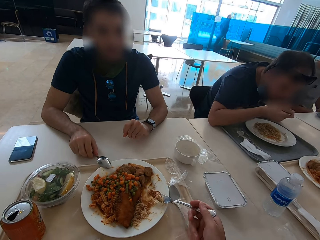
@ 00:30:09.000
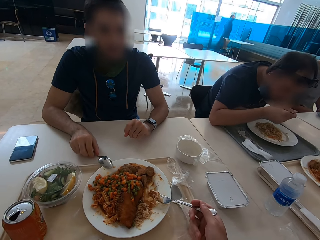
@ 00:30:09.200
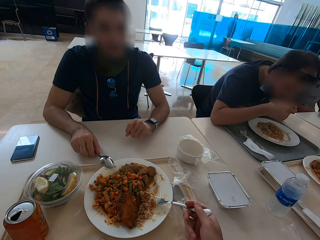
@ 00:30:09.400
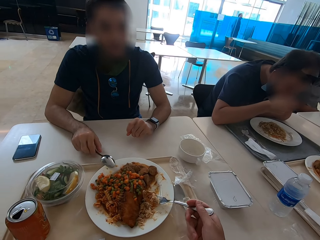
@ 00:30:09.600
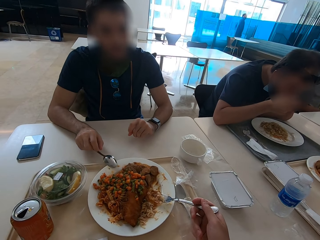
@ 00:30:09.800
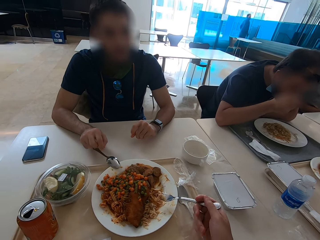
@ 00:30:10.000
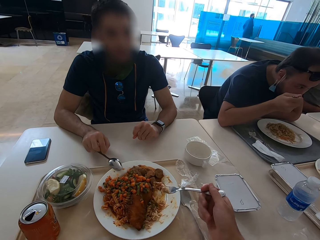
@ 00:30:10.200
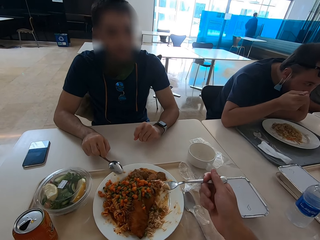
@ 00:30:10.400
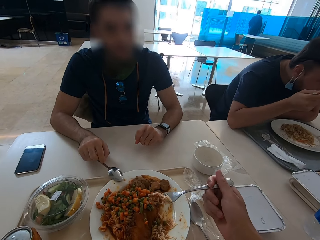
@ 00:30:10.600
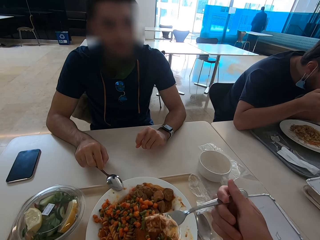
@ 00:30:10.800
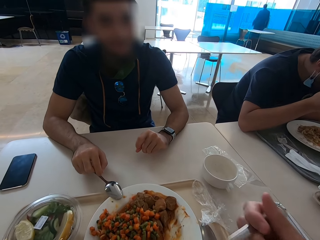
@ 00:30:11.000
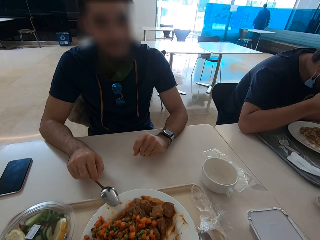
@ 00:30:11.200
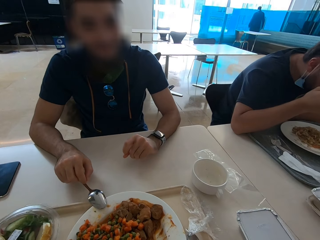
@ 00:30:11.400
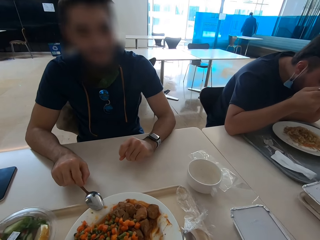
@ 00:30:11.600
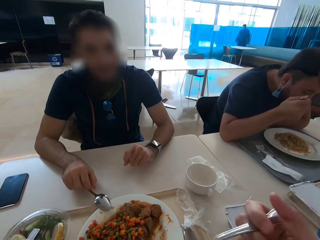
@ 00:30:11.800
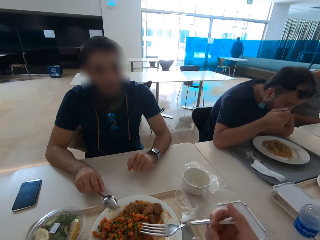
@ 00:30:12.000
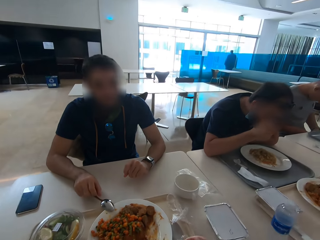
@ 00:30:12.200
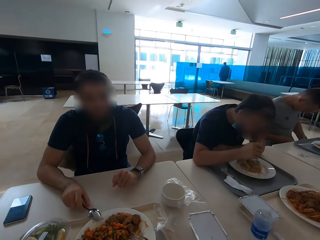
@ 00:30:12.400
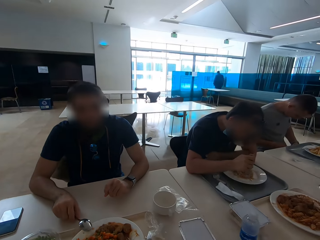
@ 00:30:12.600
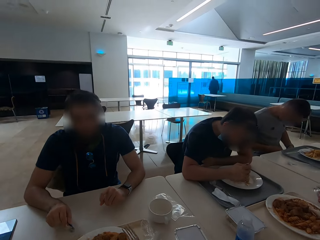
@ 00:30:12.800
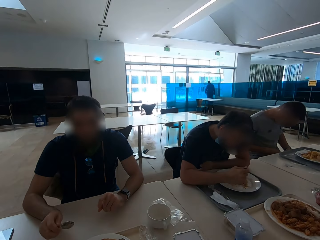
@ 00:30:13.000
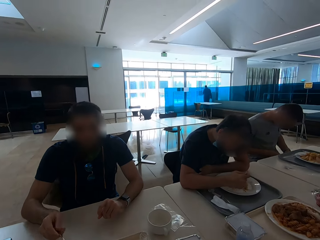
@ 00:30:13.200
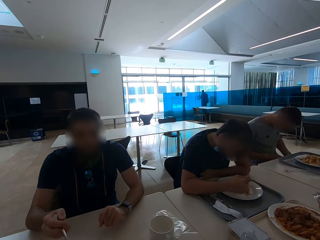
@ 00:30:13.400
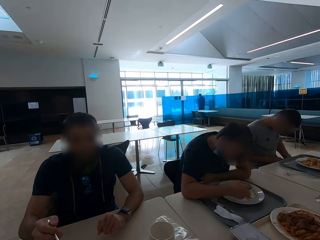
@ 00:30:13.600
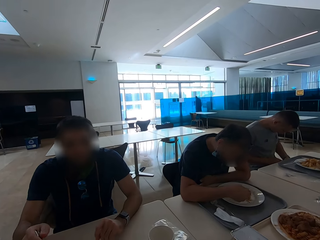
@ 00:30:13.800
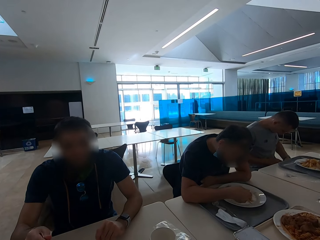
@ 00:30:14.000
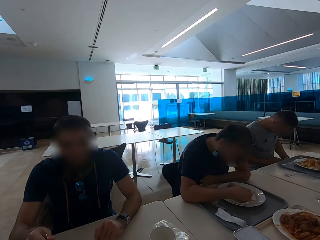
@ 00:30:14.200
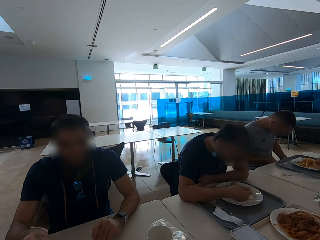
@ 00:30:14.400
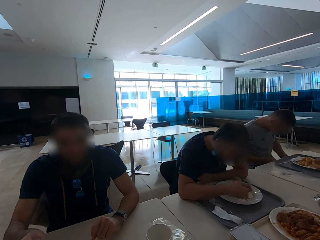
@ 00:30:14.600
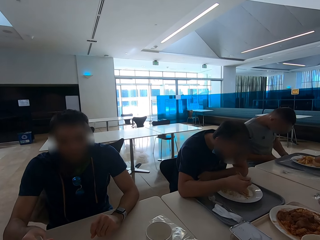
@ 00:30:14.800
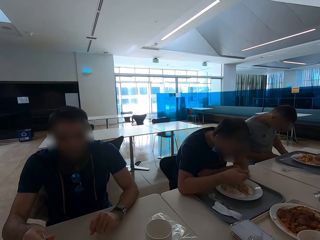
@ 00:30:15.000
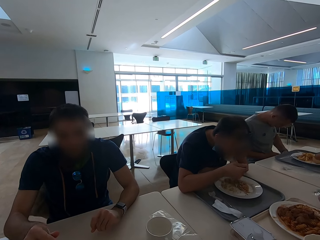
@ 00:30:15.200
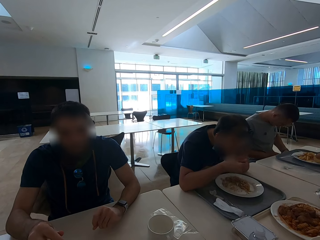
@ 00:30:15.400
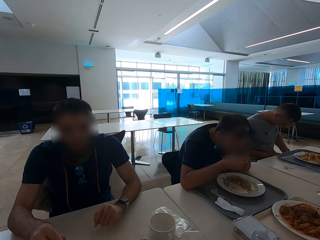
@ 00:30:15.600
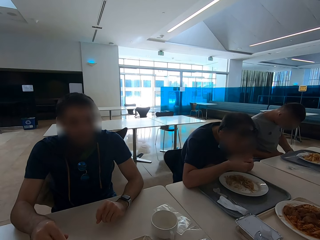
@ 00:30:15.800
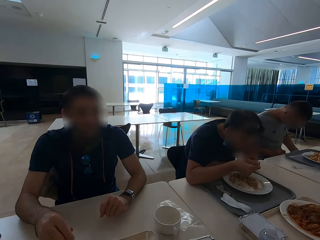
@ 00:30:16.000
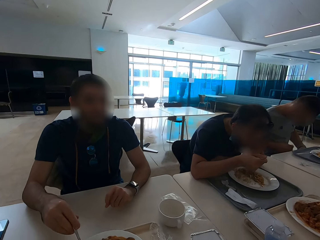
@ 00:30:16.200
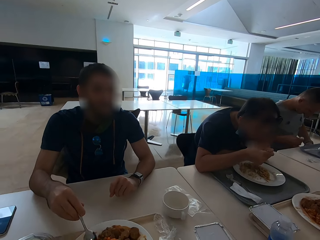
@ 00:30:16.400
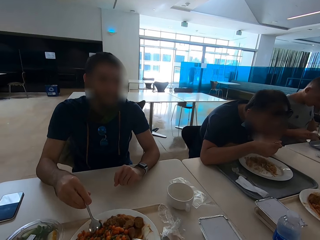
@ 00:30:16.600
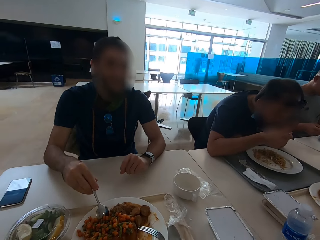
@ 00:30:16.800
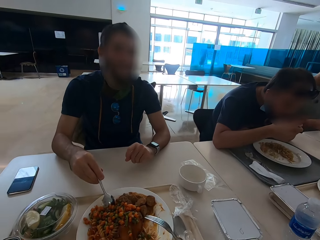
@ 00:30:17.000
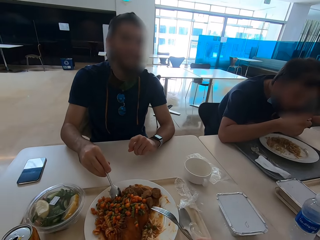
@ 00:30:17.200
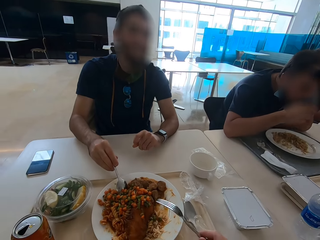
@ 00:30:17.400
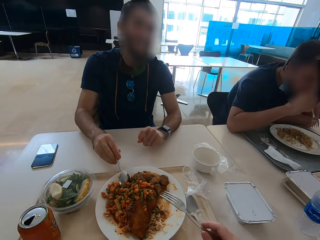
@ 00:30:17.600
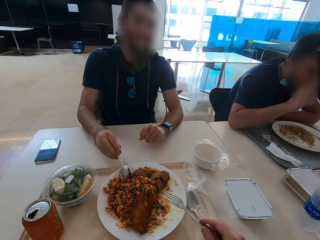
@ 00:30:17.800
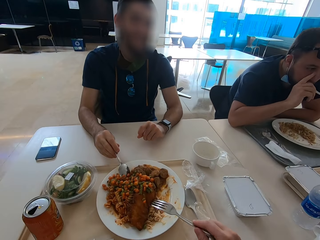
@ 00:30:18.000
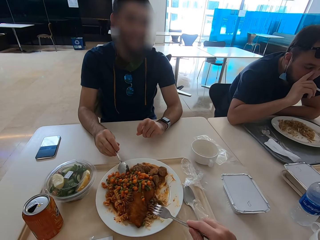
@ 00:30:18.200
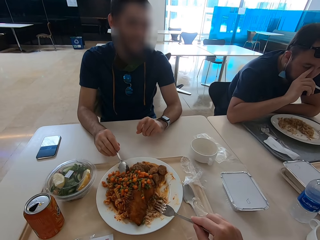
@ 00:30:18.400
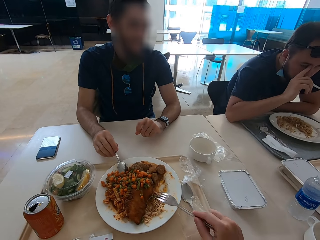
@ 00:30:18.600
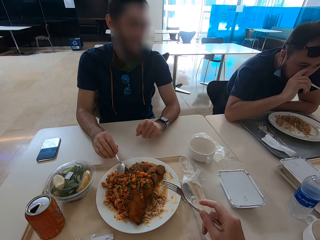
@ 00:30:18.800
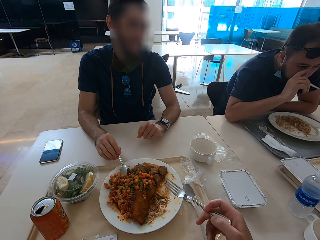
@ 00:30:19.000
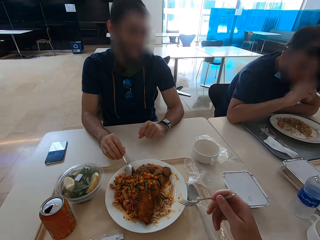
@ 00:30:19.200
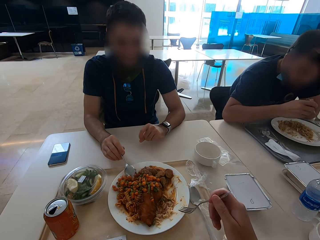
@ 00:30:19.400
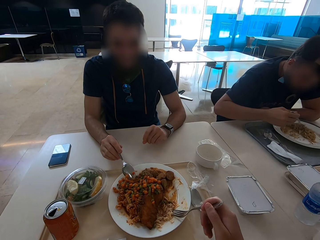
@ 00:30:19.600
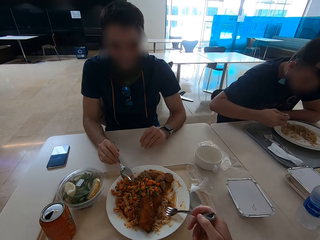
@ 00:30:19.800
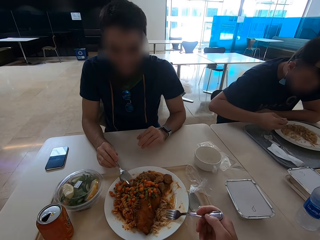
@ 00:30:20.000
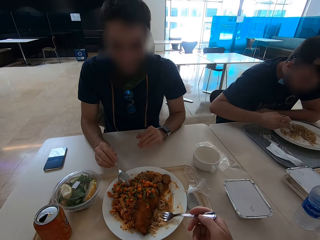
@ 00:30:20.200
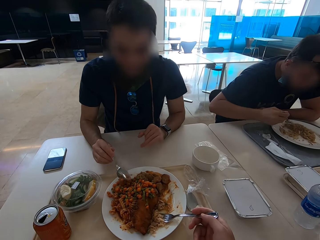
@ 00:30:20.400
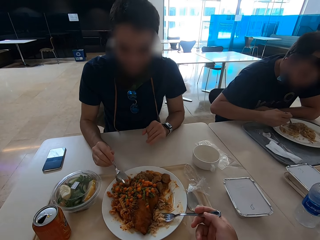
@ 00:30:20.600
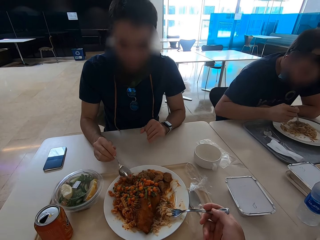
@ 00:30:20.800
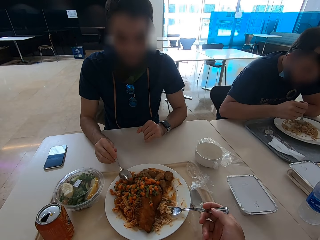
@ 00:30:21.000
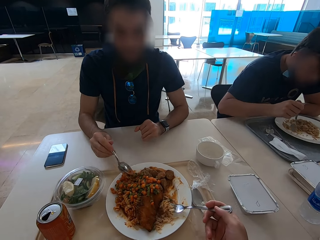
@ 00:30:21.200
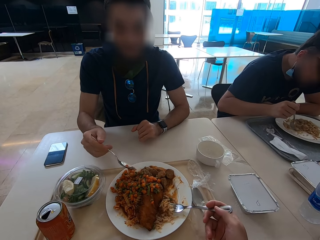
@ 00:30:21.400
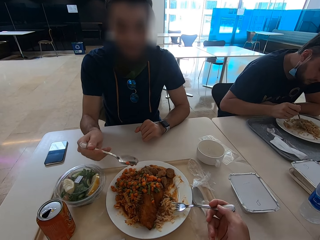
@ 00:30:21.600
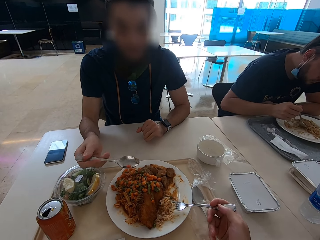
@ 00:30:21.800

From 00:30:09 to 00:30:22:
The camera wearer eats. A man picks up the spoon. The man eats.

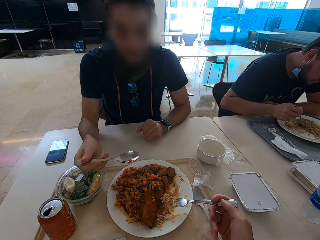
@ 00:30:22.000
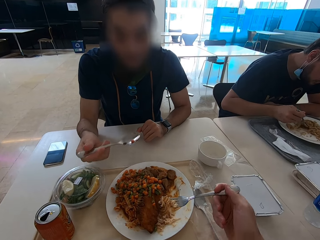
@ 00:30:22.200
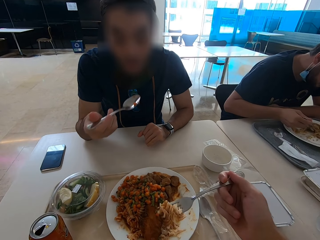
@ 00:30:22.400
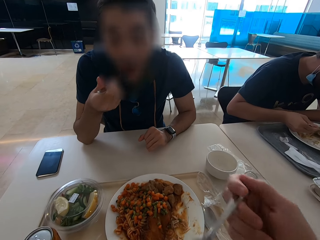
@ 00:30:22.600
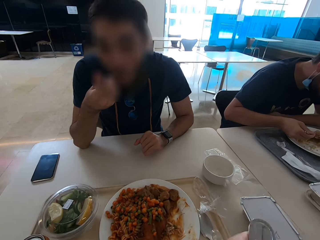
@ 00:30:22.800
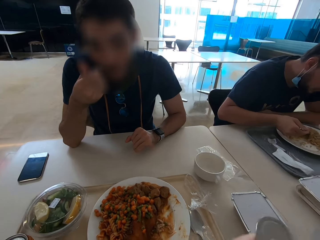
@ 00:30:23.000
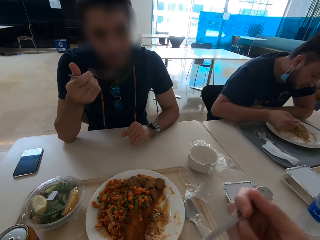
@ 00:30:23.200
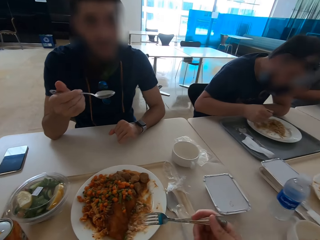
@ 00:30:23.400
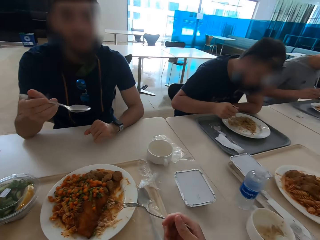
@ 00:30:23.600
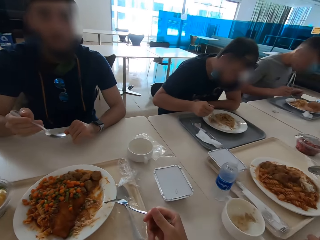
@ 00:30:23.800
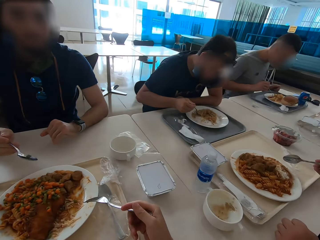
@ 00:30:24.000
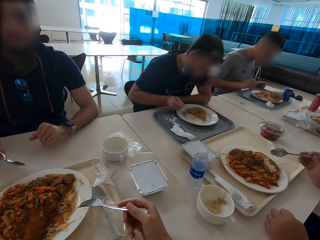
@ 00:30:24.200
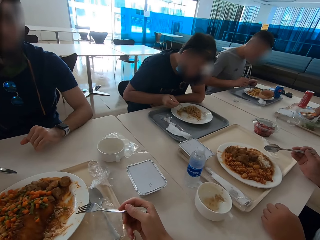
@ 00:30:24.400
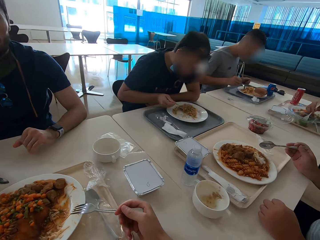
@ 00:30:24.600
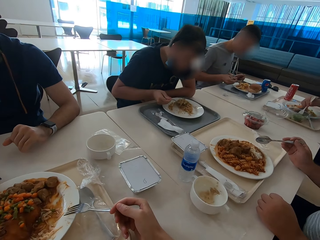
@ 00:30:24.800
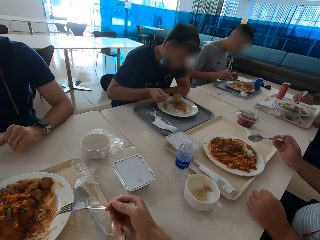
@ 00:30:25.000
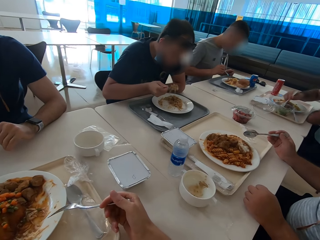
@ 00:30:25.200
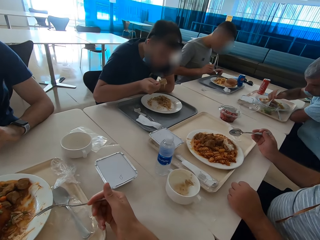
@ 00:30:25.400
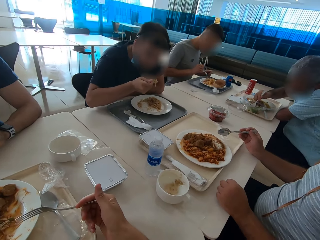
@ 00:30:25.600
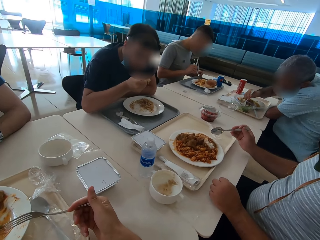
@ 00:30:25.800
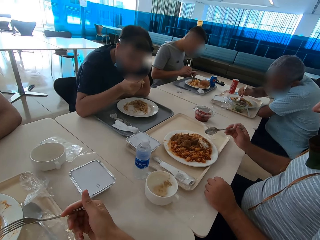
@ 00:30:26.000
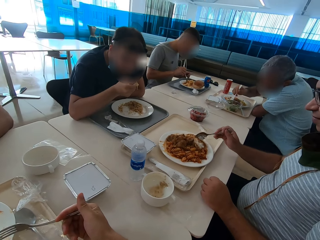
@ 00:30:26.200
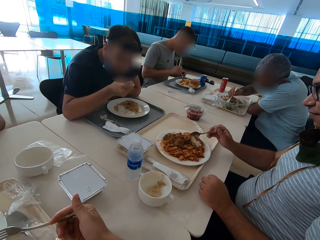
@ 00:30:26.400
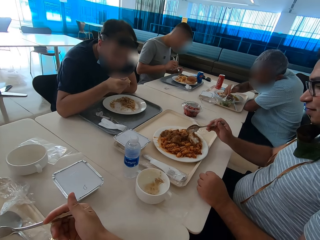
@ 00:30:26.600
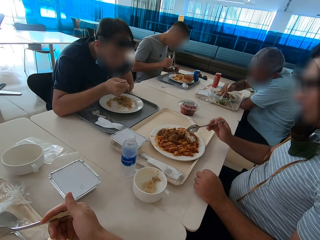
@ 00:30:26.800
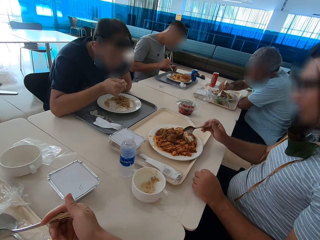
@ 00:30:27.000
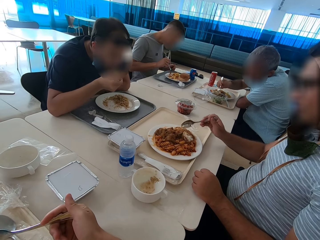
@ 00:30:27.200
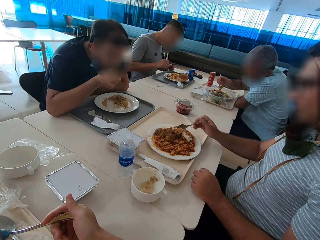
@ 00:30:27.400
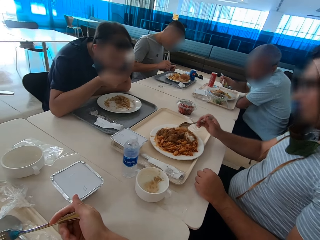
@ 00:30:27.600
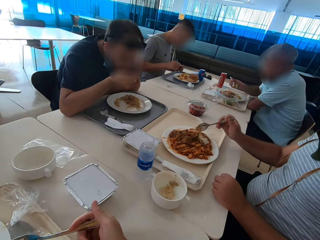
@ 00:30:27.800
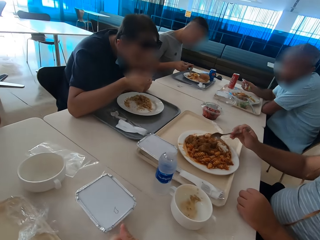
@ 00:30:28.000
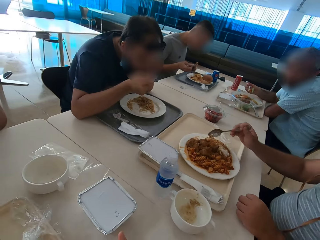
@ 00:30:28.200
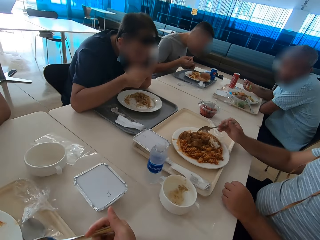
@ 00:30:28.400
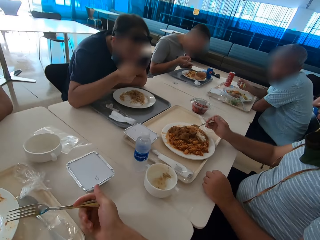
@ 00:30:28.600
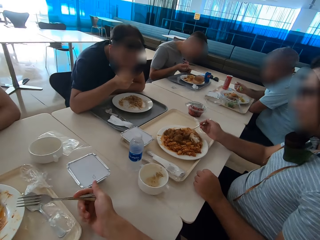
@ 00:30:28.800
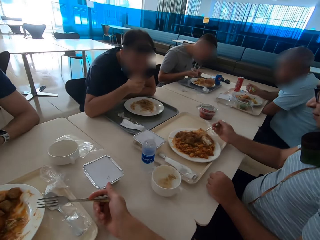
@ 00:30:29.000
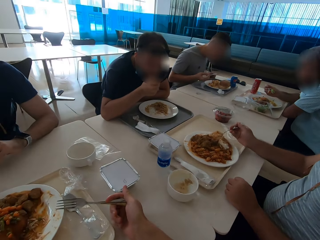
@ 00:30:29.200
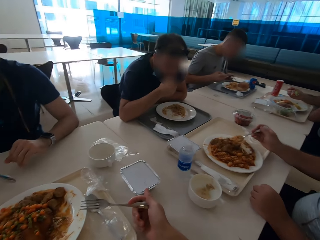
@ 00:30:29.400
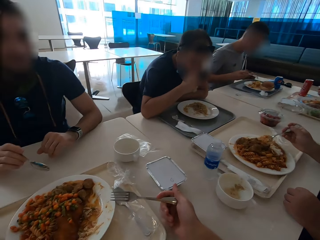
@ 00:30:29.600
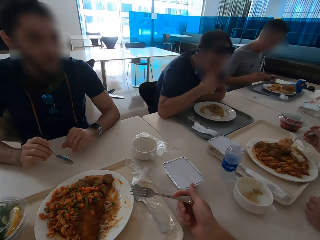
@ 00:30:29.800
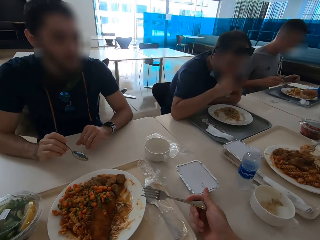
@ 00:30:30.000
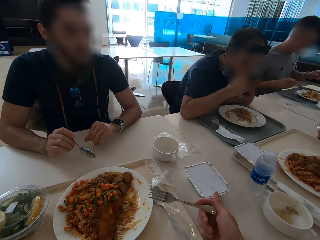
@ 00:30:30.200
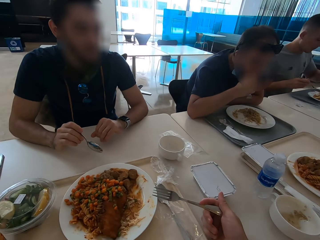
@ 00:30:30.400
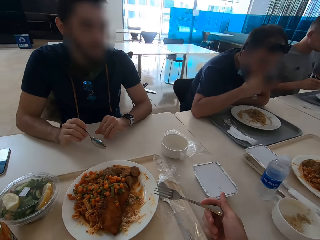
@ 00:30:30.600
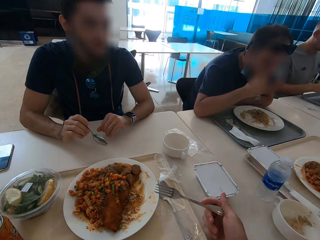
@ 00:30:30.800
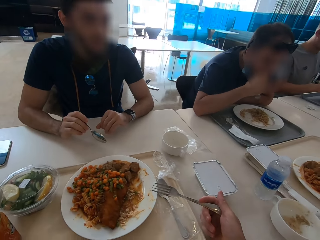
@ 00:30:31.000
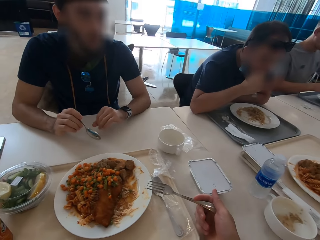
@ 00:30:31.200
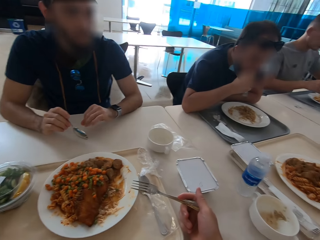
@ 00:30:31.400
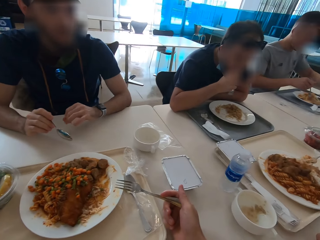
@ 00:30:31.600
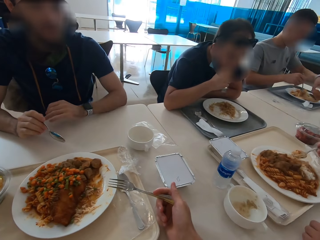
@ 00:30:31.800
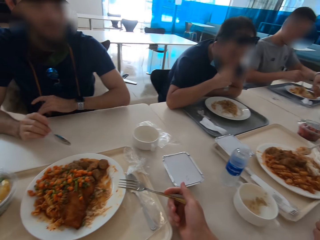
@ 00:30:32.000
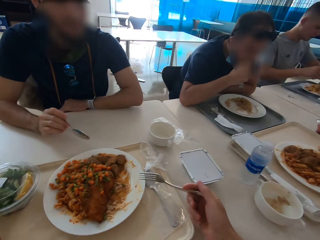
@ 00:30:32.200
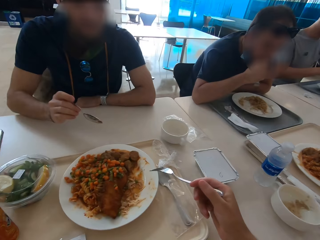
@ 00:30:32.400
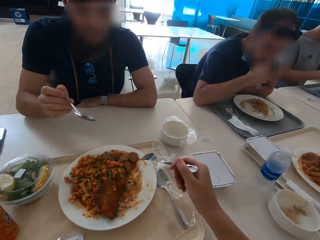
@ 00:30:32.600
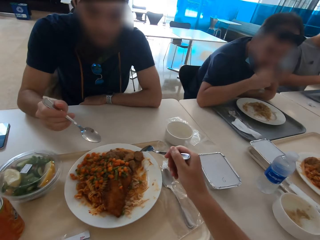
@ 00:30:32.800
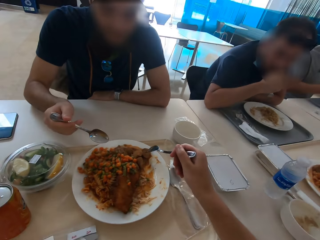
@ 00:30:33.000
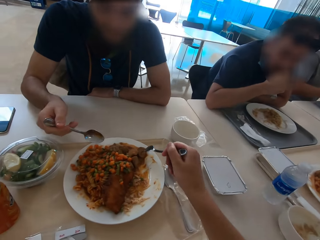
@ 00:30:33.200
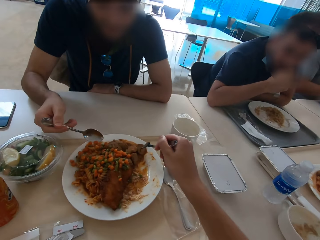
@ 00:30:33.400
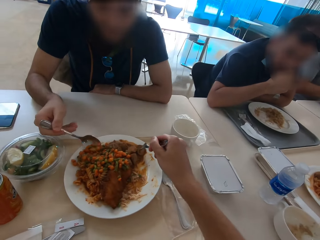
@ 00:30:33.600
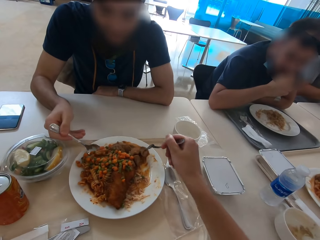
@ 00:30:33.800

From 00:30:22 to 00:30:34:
A man eats. Another man eats.
